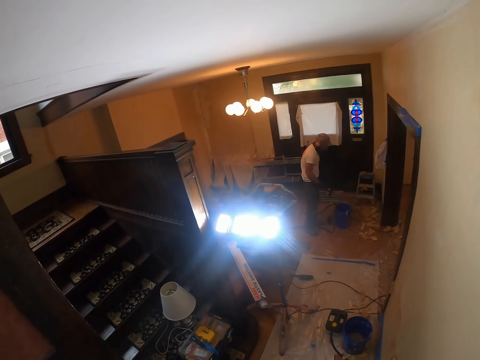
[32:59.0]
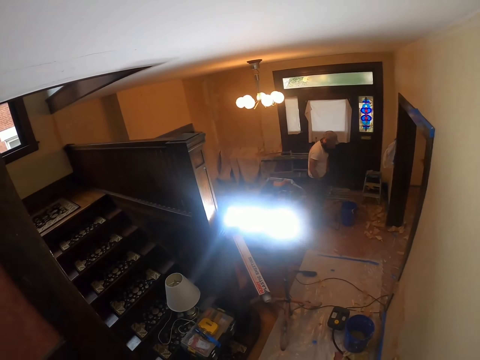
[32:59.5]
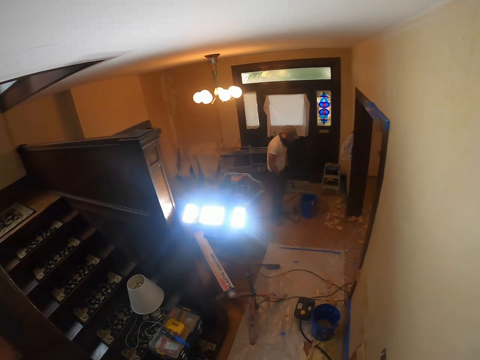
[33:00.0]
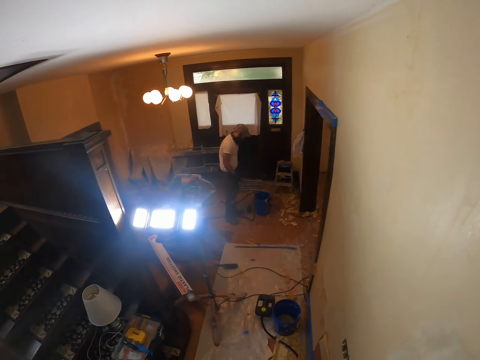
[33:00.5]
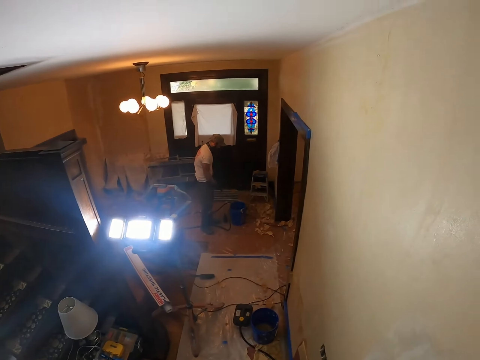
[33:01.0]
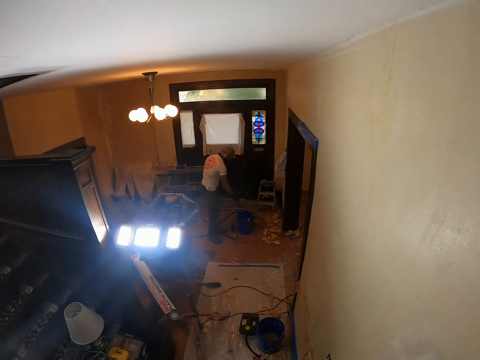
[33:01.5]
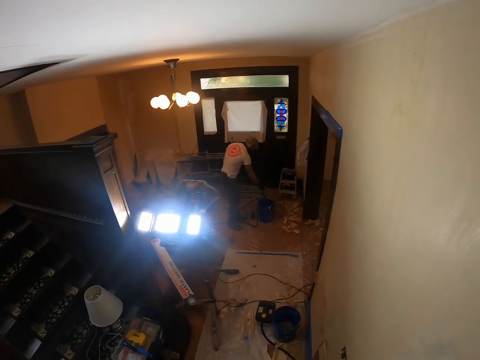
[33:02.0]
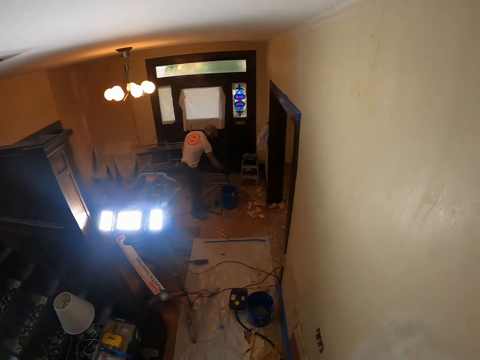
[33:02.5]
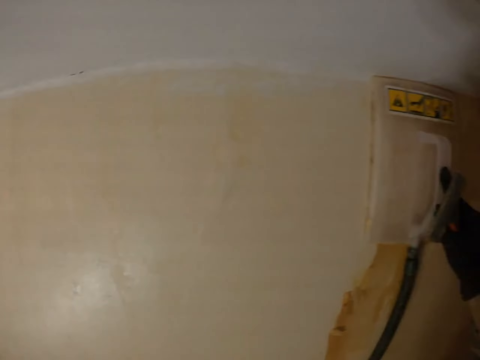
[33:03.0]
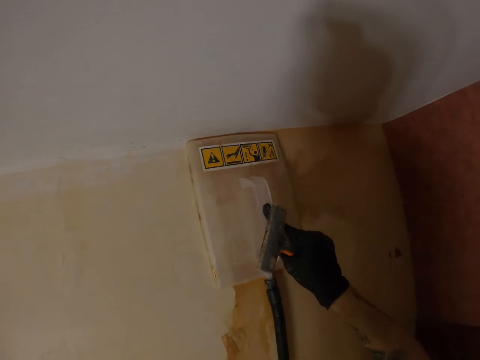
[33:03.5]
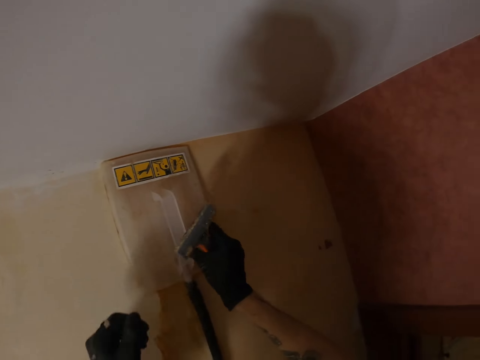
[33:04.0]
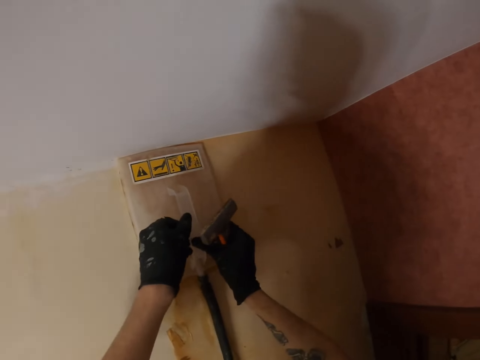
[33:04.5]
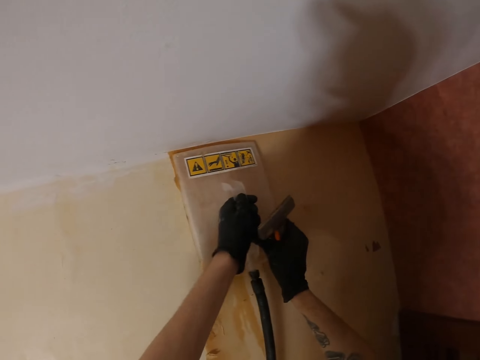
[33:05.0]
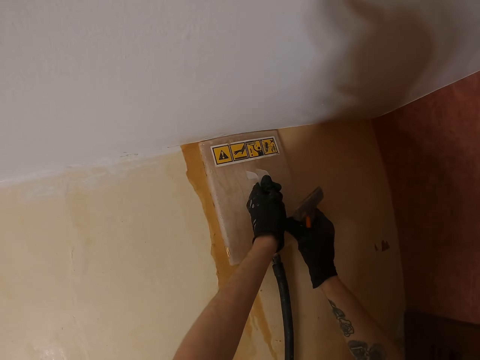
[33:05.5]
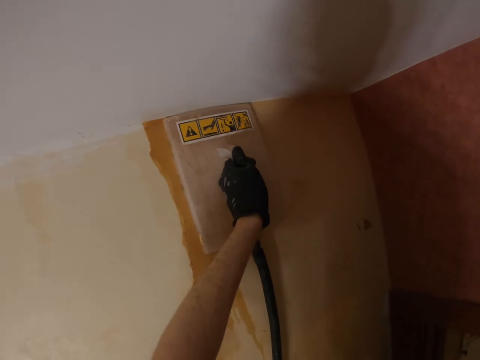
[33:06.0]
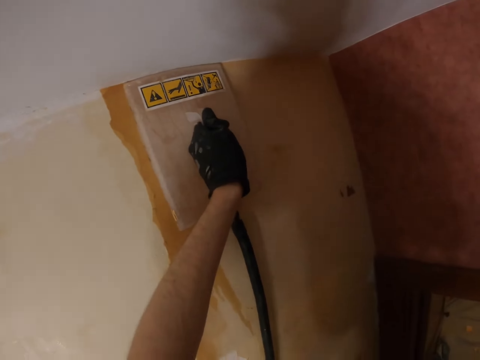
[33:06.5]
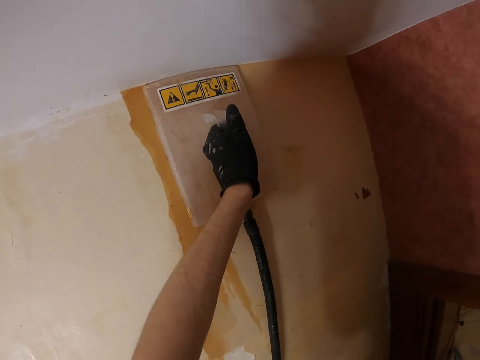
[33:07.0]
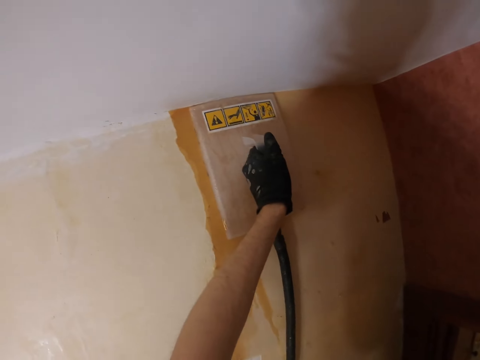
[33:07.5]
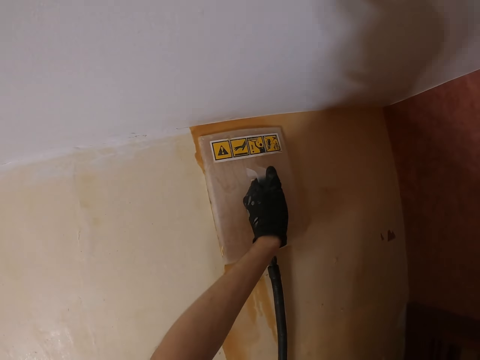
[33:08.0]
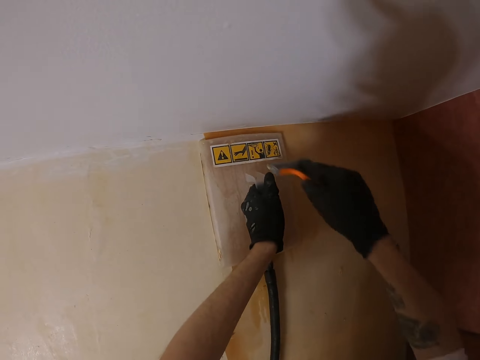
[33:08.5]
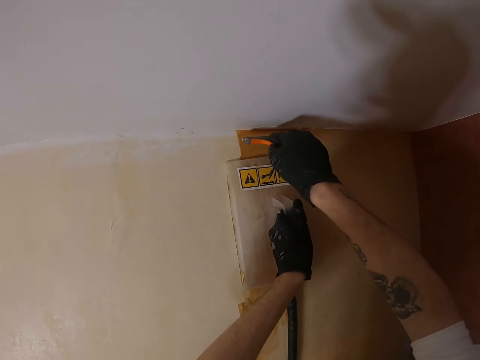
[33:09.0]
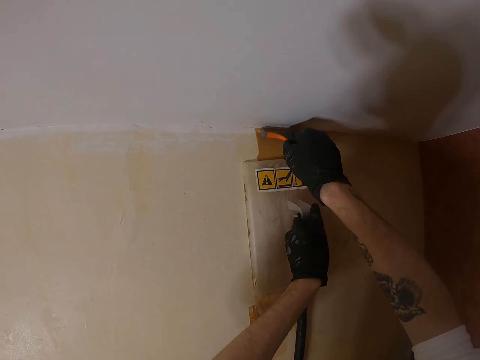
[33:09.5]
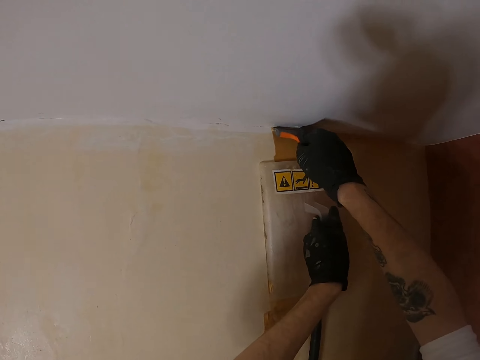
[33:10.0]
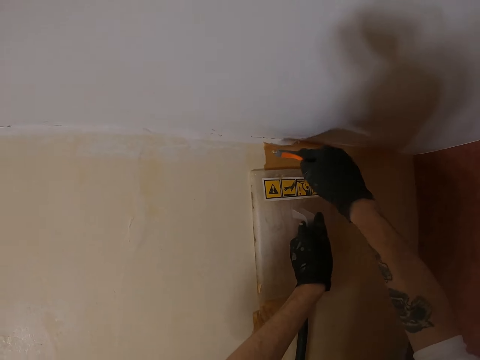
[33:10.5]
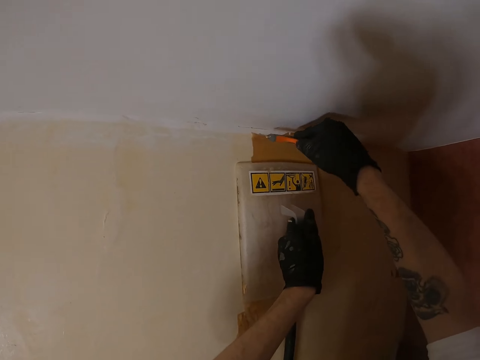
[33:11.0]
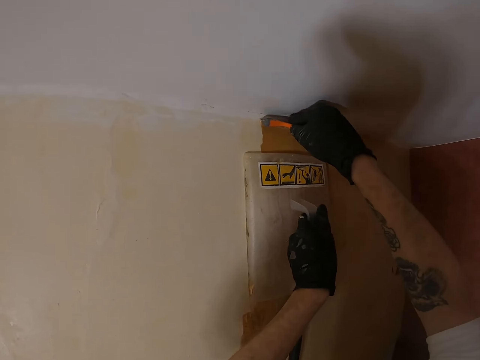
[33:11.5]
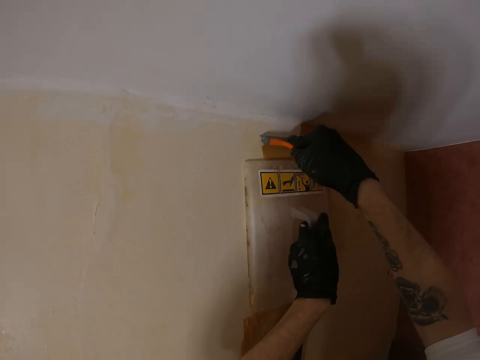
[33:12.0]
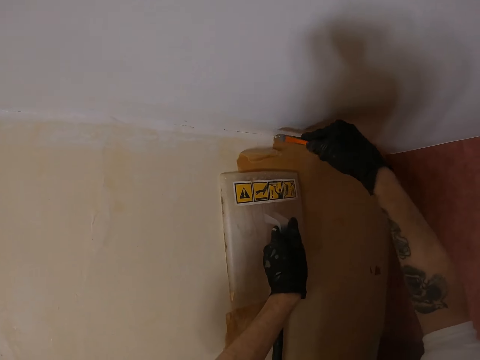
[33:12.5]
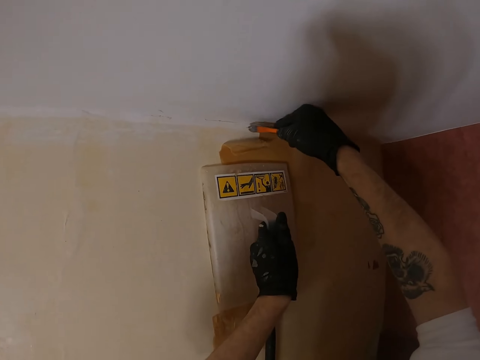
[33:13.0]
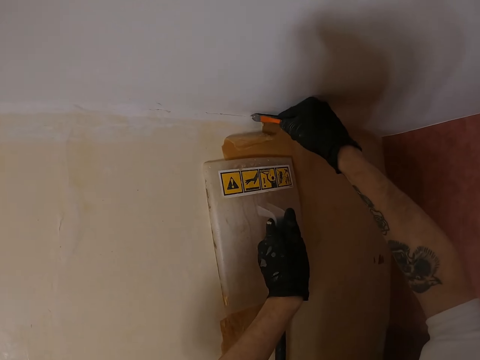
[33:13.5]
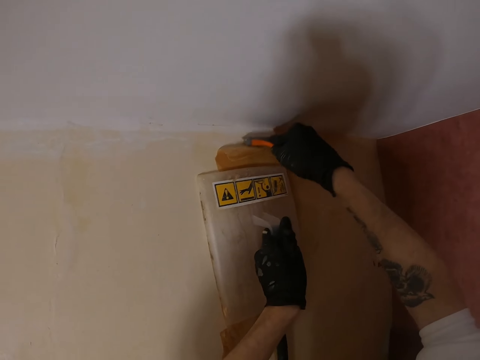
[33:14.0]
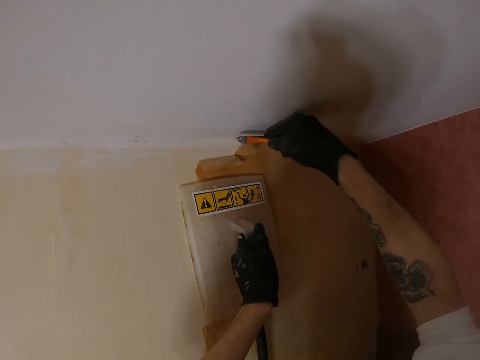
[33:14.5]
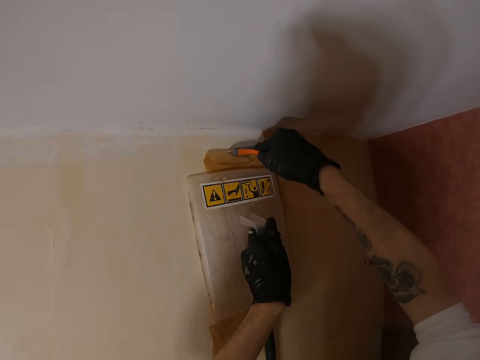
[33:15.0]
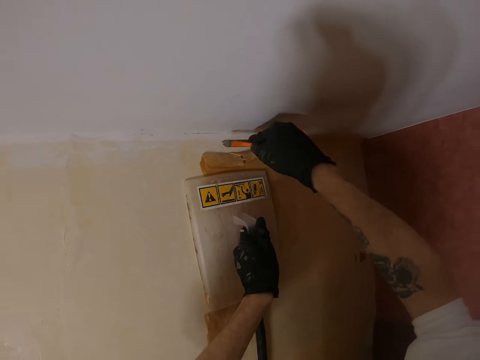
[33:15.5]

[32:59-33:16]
The camera wearer looks around. They lift the left hand. They hold the plastic float with both hands beside the wall. They drop the right hand. They press the plastic float on the wall. They lift the right hand. They move the plastic float. They remove paint from the wall with a scraper.

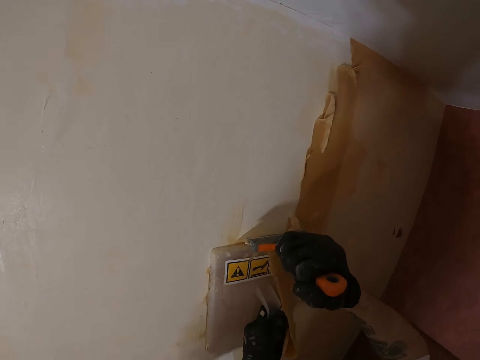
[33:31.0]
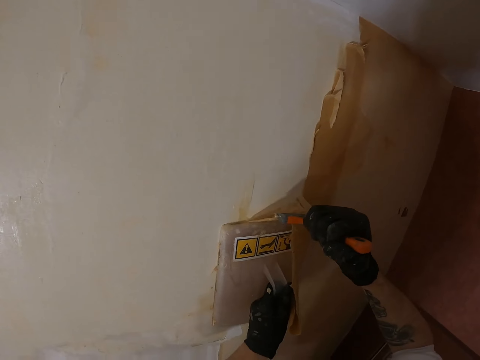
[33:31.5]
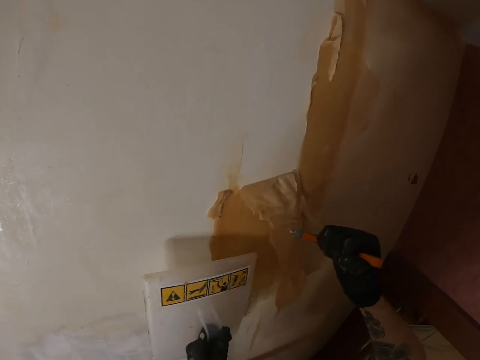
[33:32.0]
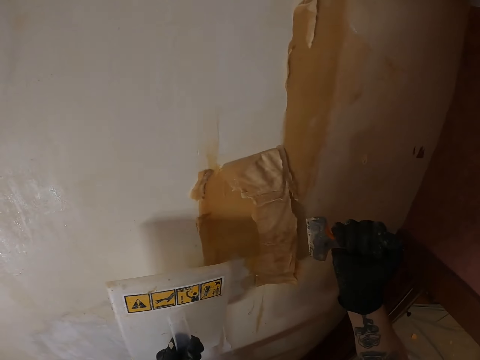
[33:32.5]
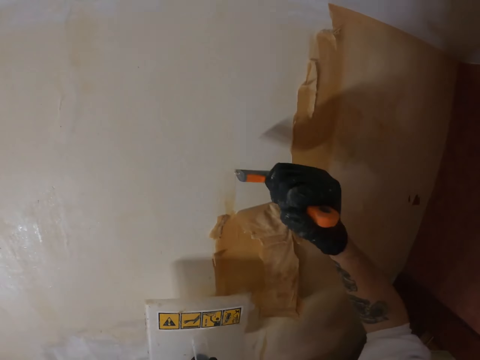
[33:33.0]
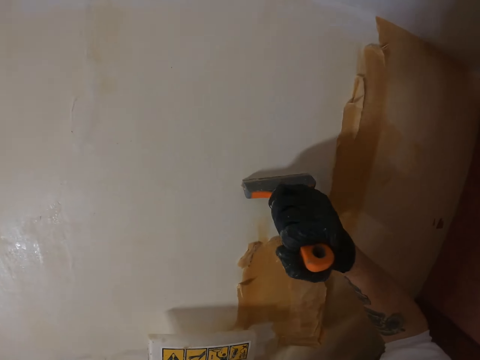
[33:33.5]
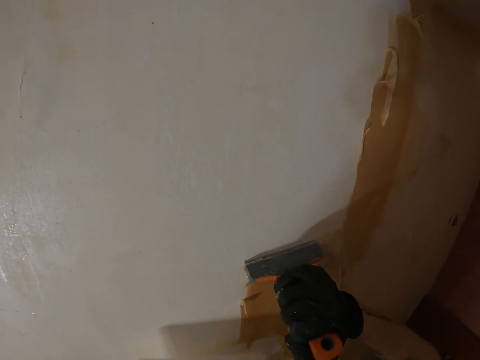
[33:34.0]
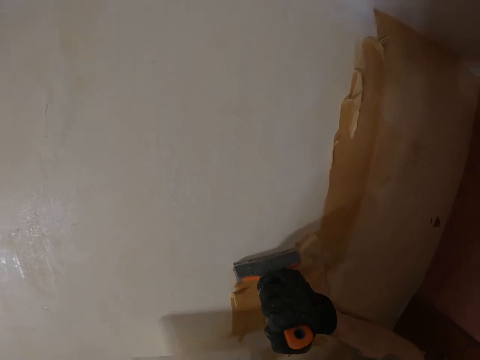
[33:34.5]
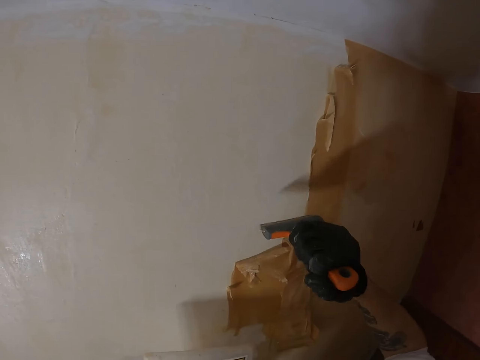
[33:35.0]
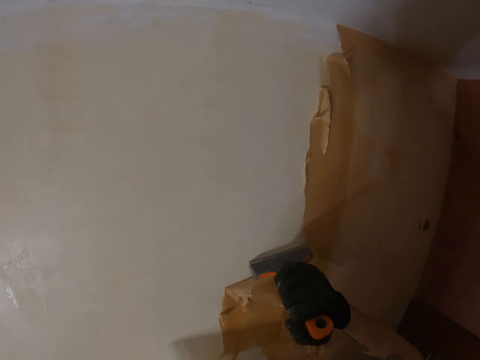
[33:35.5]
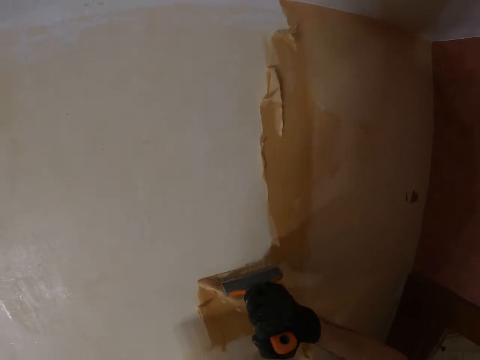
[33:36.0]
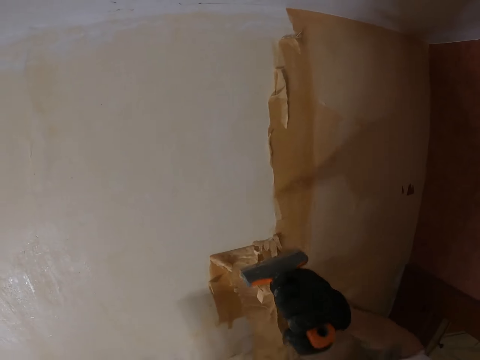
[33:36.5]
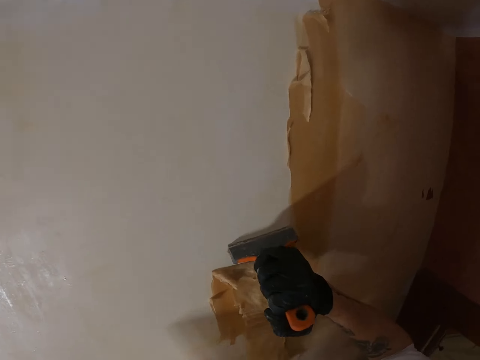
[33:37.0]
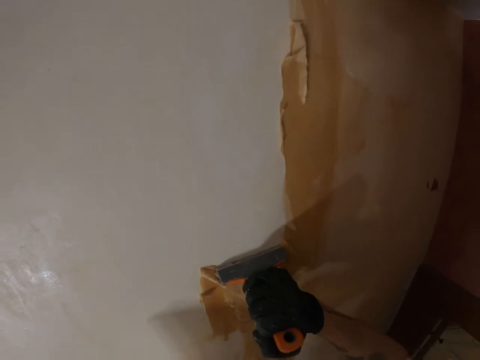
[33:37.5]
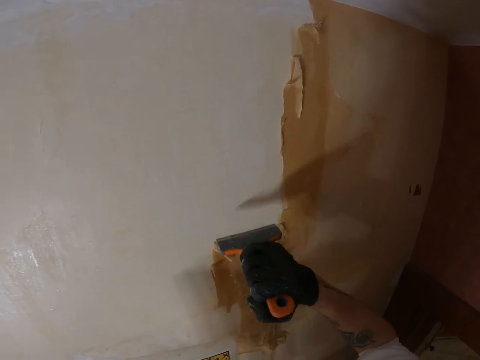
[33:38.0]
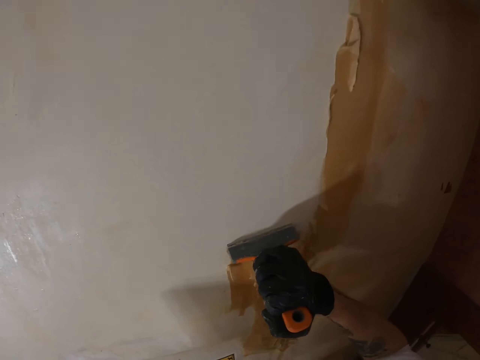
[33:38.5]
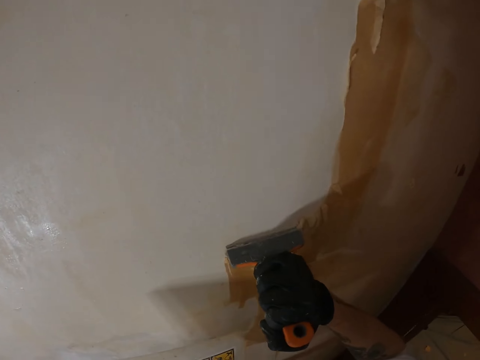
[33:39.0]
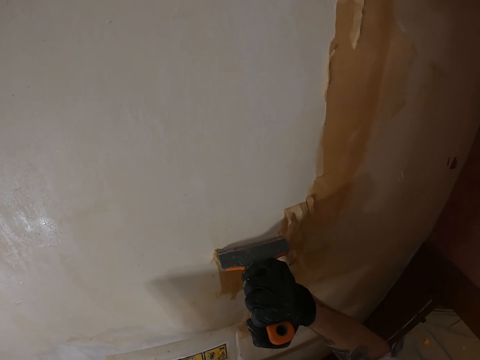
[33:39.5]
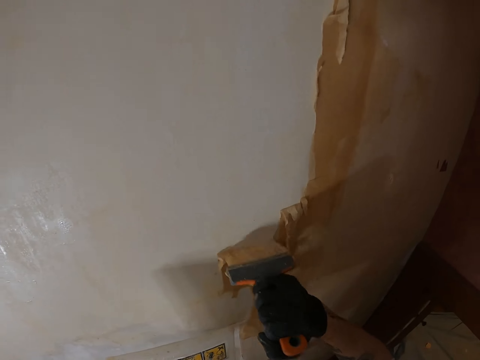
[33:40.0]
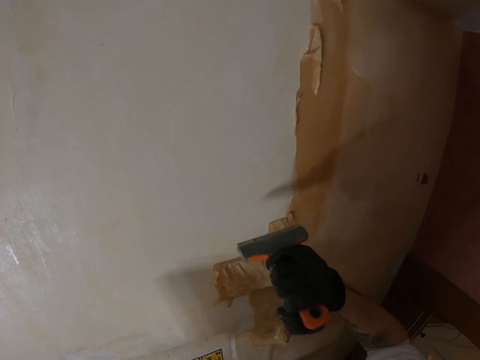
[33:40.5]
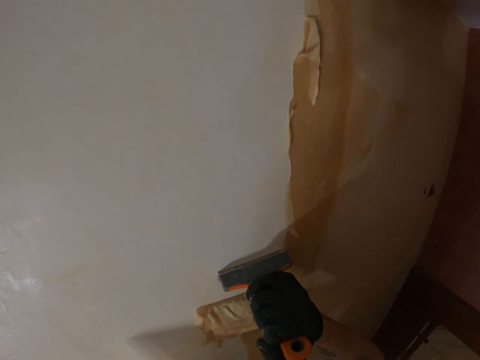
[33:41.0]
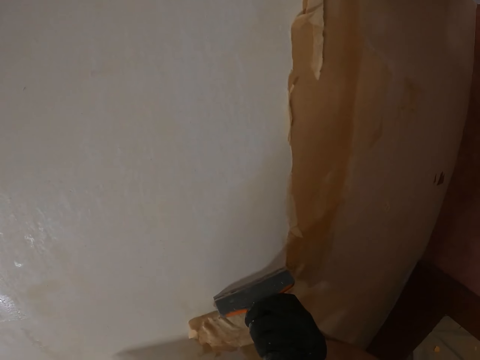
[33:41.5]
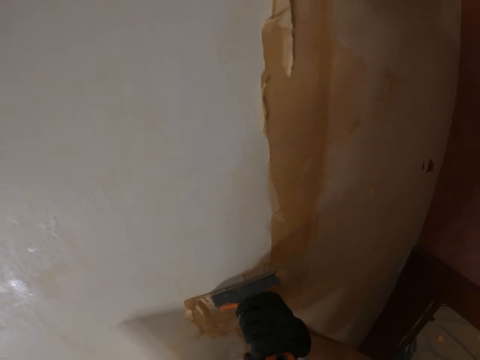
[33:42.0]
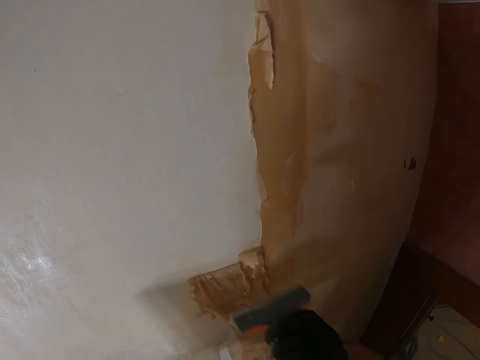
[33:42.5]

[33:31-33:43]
The camera wearer removes the plastic float from the wall. They lift the right hand. They remove the plastic float from the wall.
